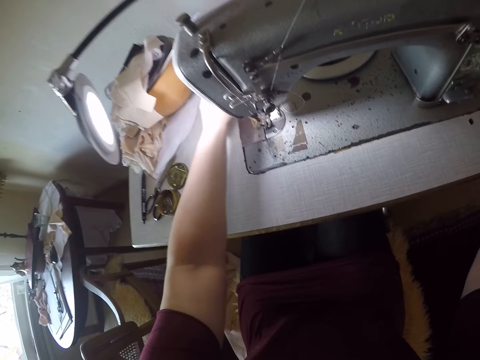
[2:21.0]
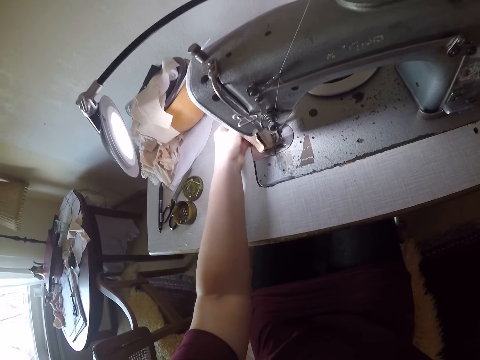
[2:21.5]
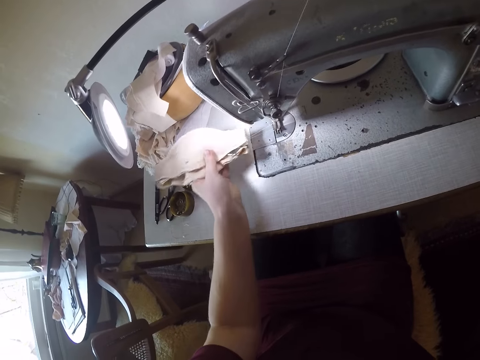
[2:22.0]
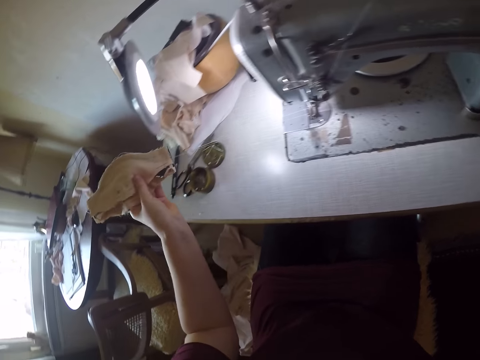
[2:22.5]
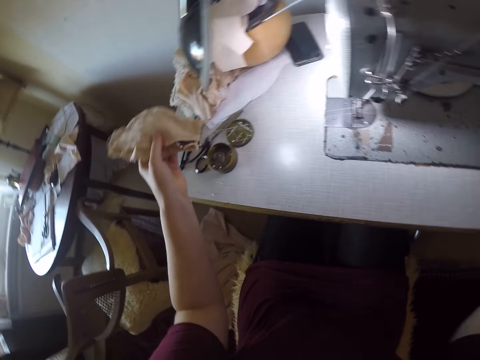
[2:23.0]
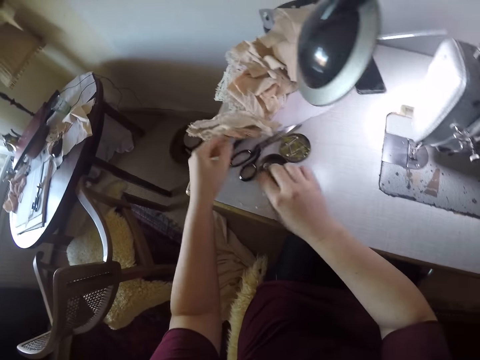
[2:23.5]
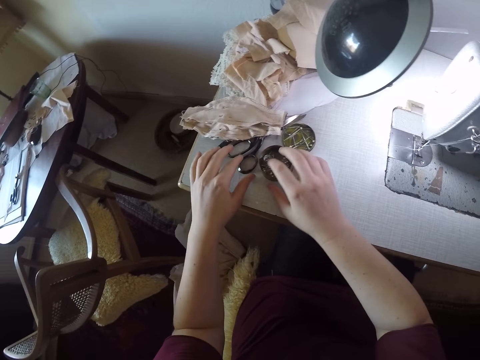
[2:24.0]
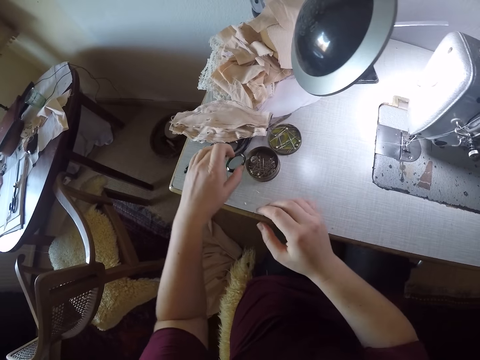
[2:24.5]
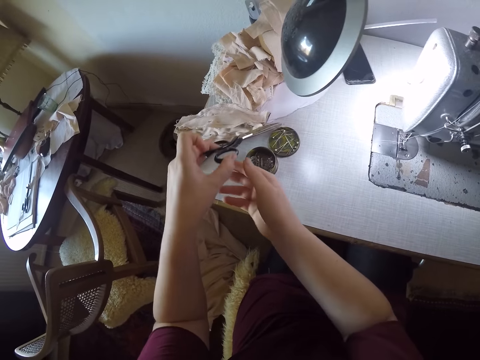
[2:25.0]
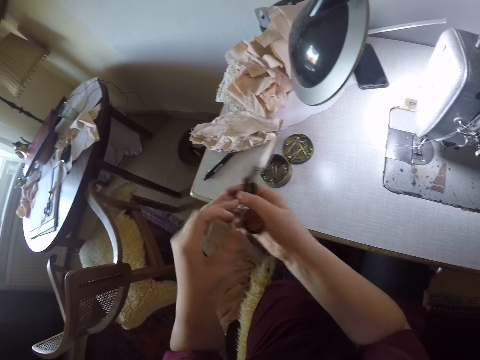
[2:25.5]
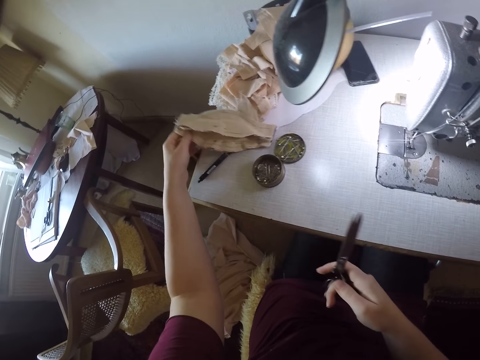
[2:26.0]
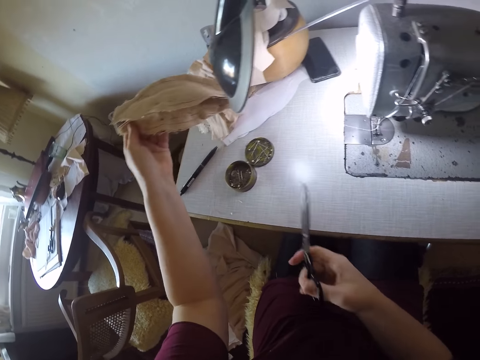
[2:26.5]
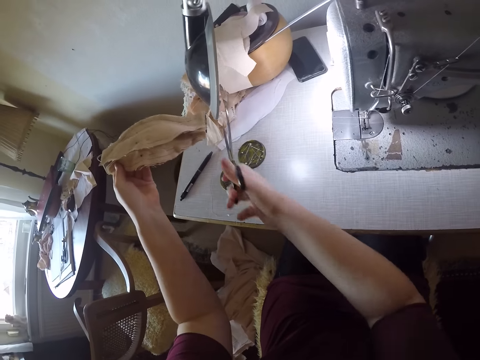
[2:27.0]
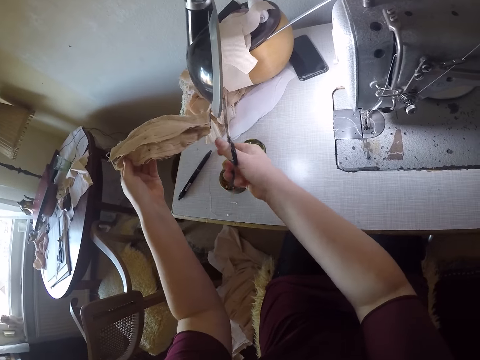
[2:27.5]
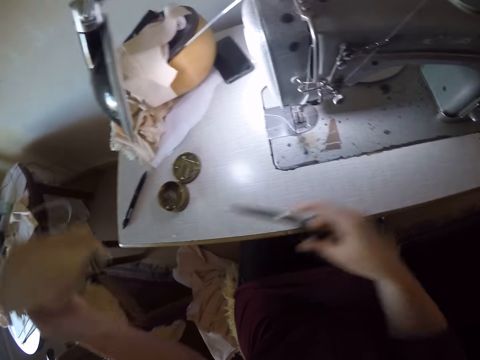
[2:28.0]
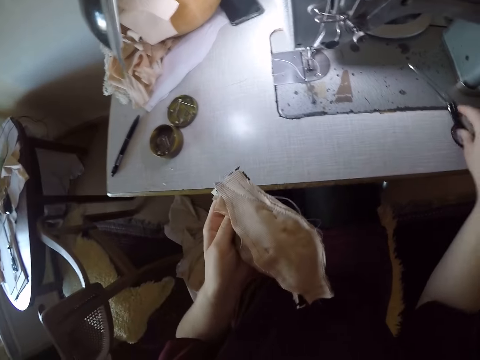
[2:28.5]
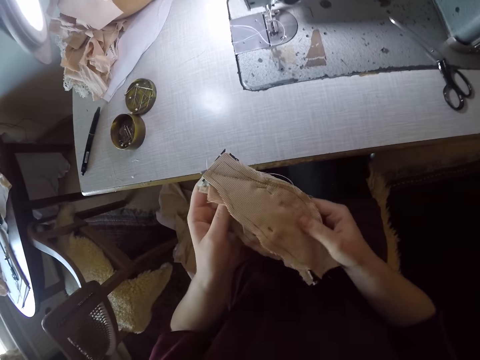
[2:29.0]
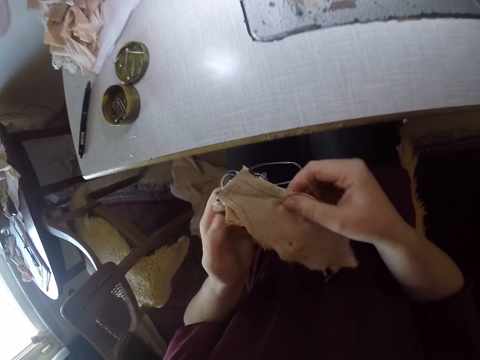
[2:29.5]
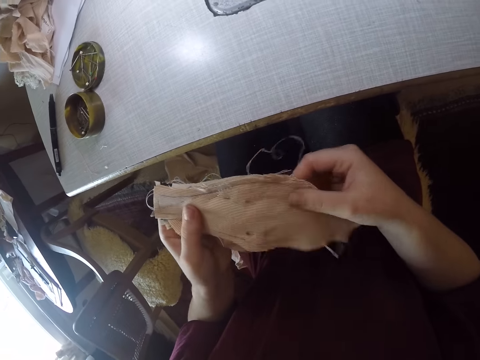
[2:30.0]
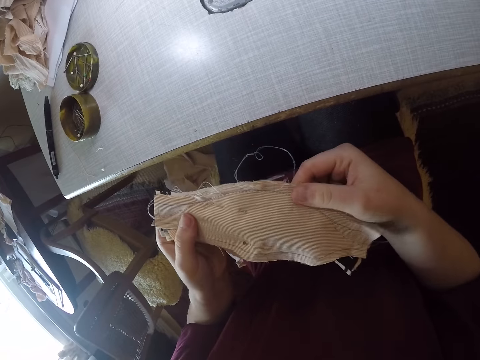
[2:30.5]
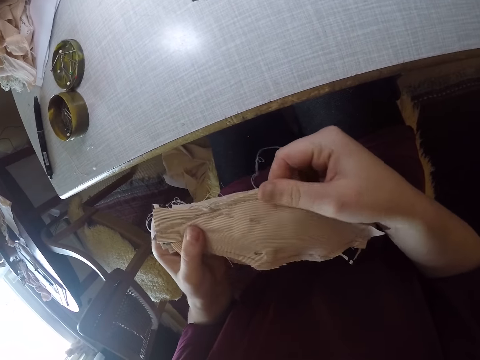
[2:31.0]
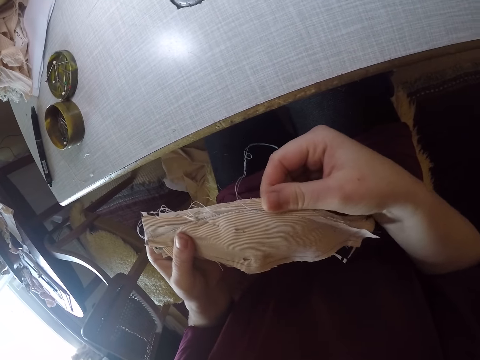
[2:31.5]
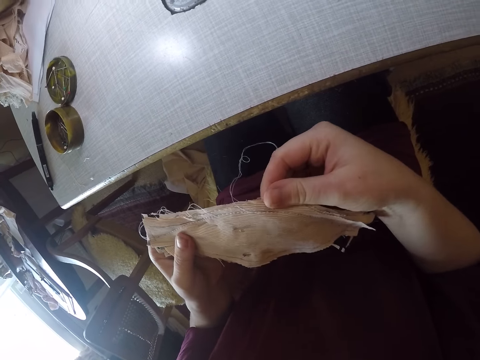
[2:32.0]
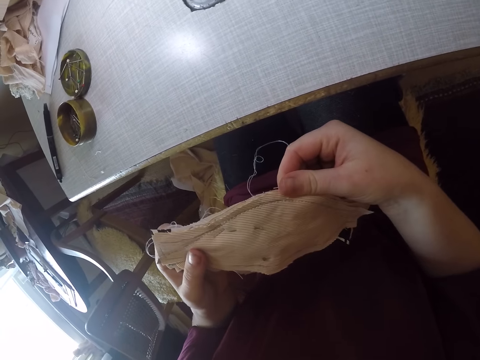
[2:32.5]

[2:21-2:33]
The camera wearer removes the material or cloth from the machine, under the presser foot. They drop the material on the table, take the scissors from the table, and take the material from the table. They cut the thread with the scissors and drop the scissors on the table. They examine the material and touch the cloth.

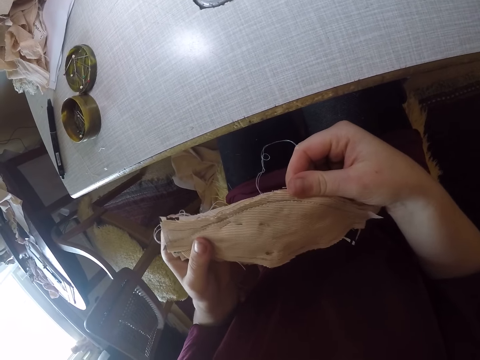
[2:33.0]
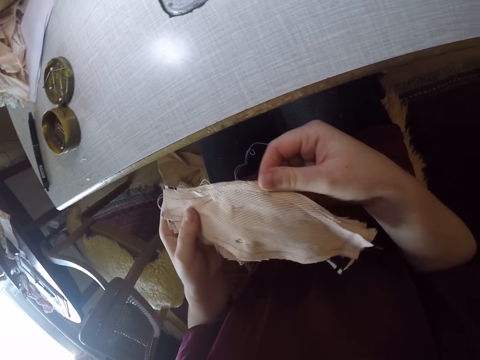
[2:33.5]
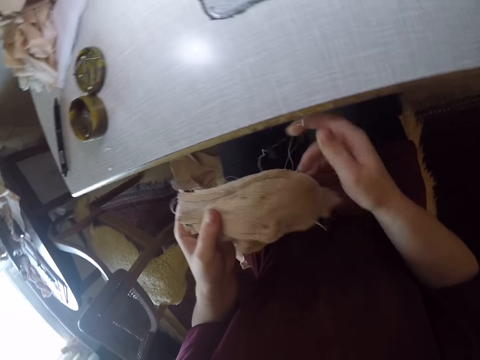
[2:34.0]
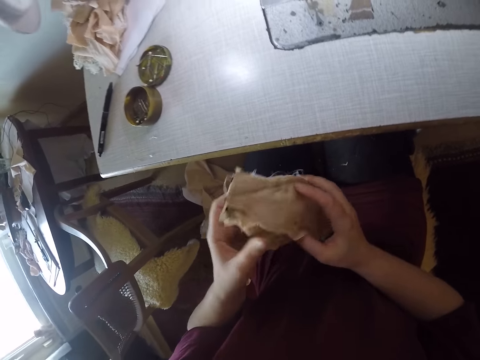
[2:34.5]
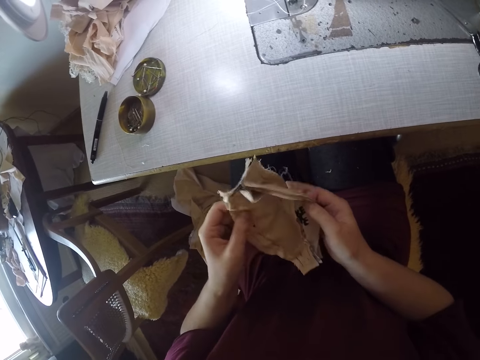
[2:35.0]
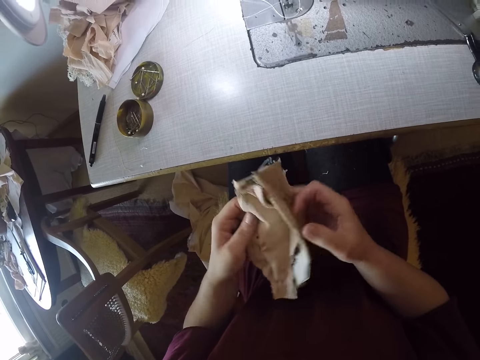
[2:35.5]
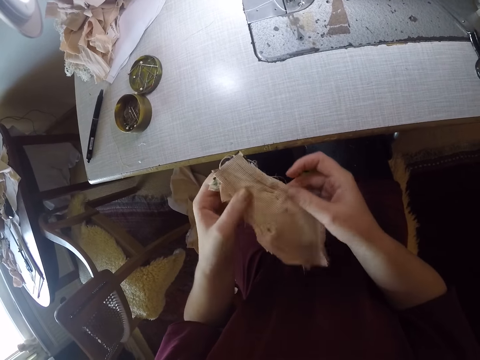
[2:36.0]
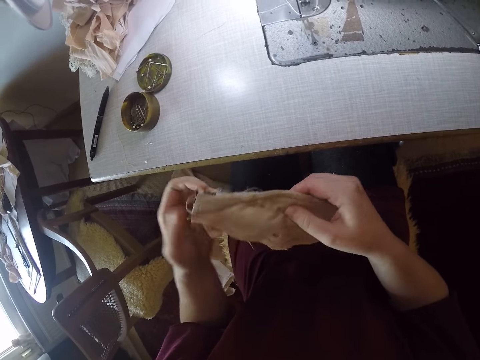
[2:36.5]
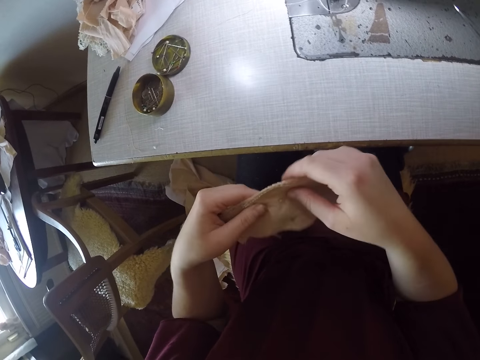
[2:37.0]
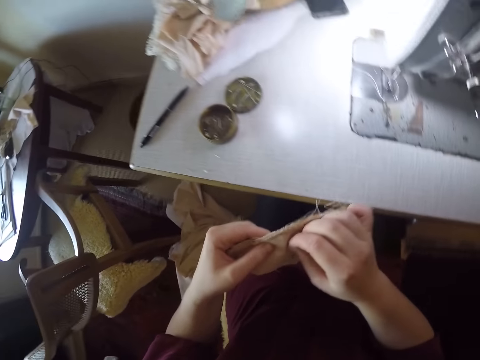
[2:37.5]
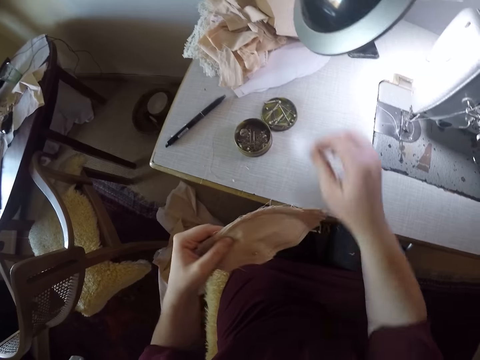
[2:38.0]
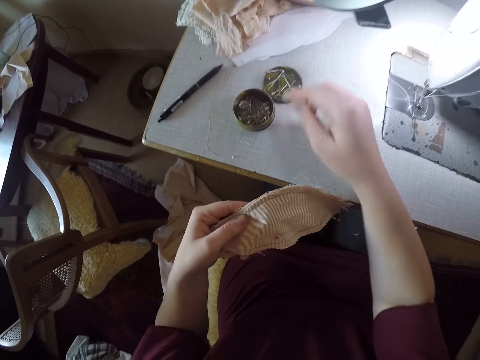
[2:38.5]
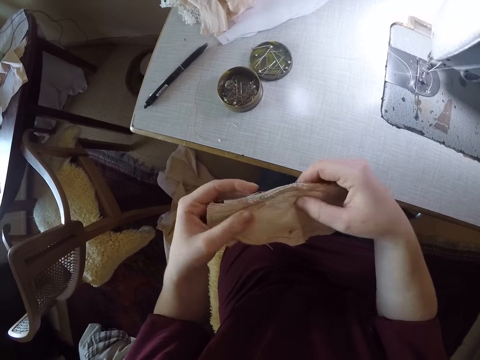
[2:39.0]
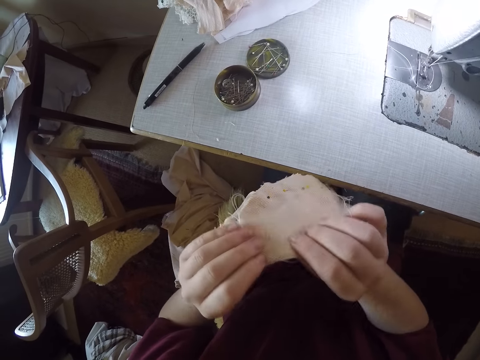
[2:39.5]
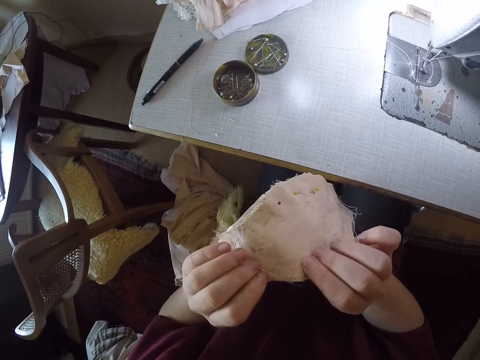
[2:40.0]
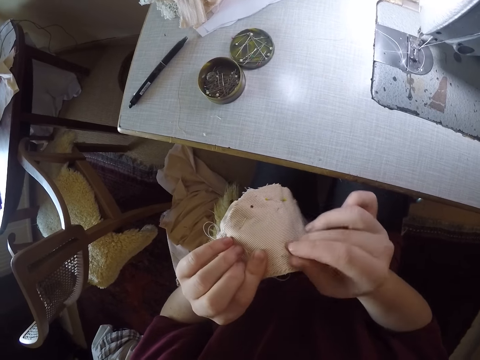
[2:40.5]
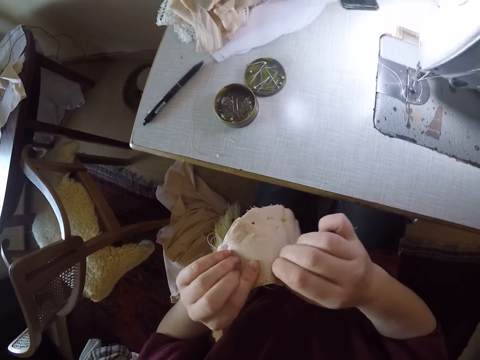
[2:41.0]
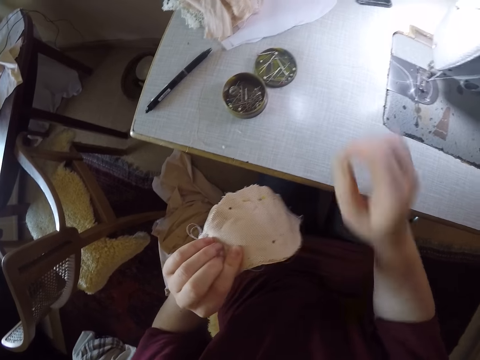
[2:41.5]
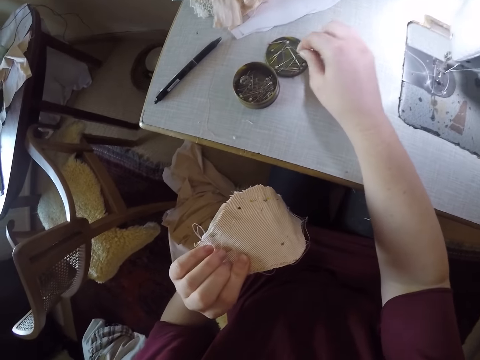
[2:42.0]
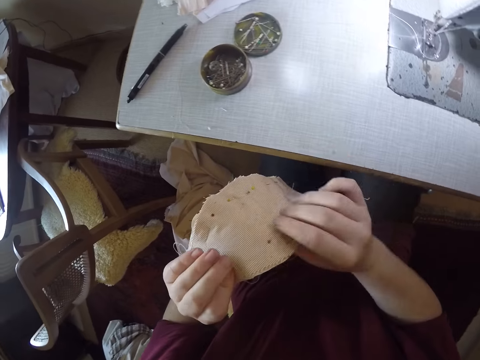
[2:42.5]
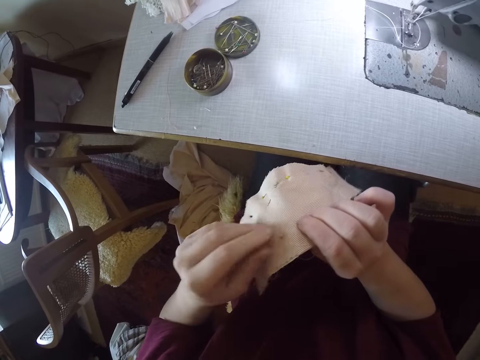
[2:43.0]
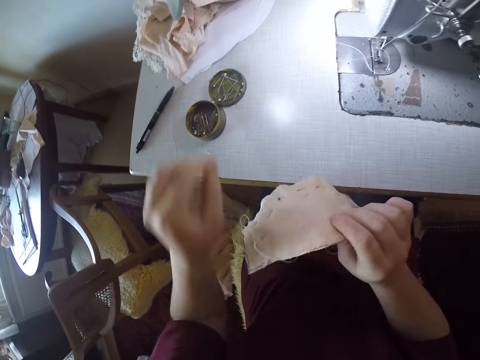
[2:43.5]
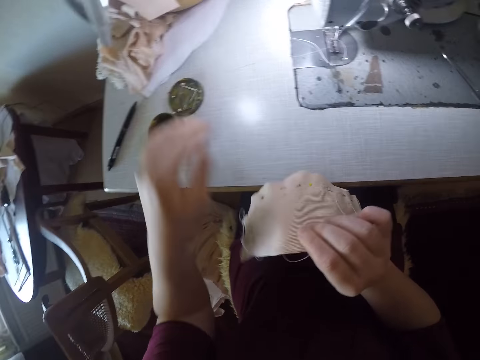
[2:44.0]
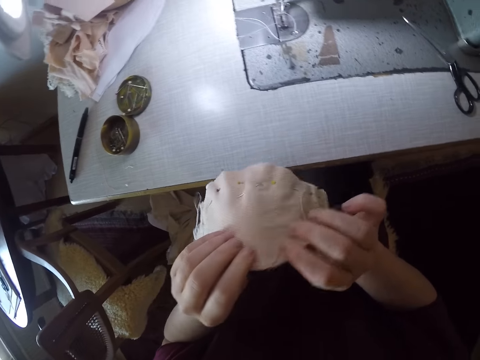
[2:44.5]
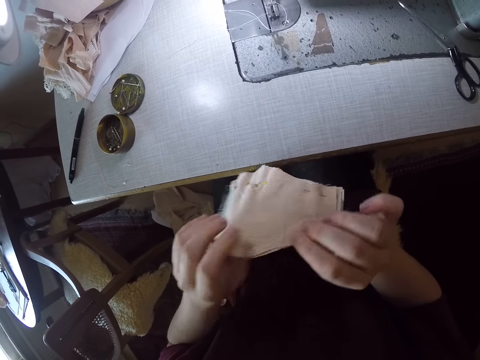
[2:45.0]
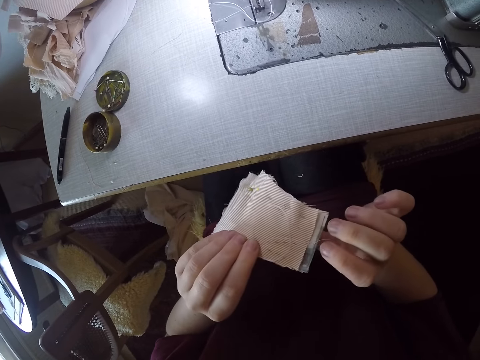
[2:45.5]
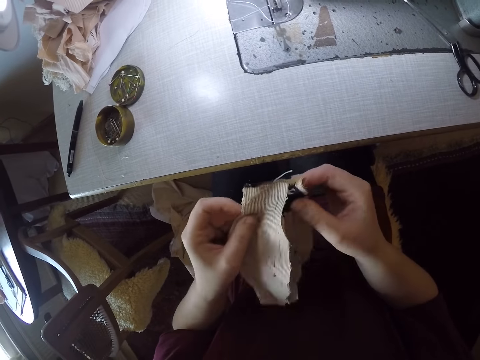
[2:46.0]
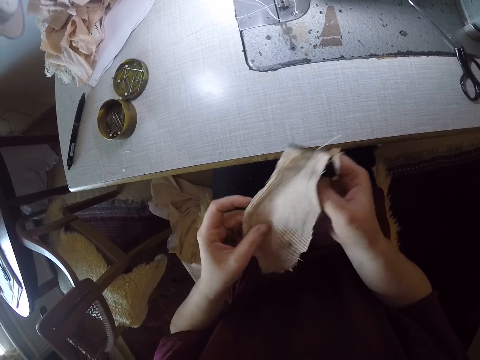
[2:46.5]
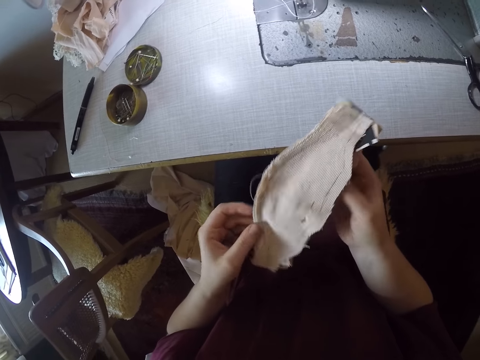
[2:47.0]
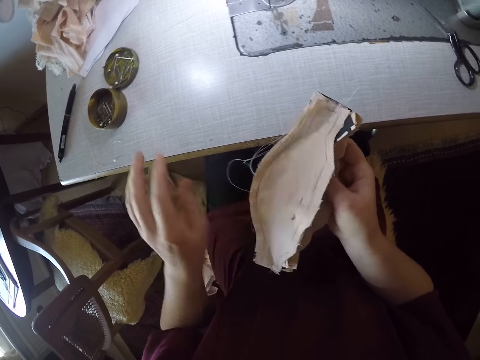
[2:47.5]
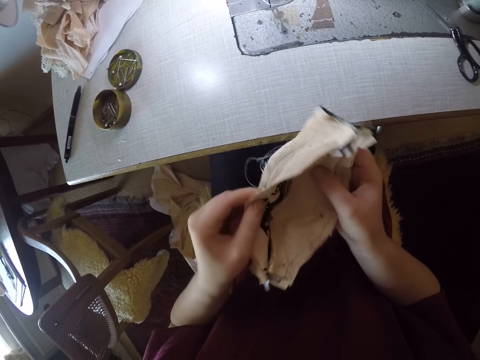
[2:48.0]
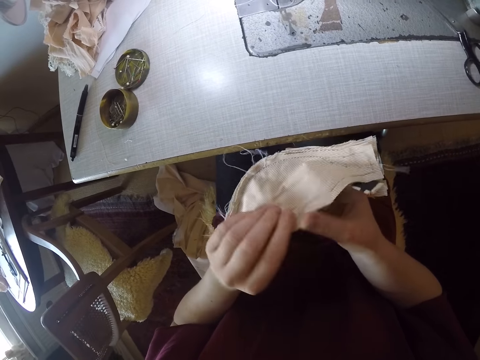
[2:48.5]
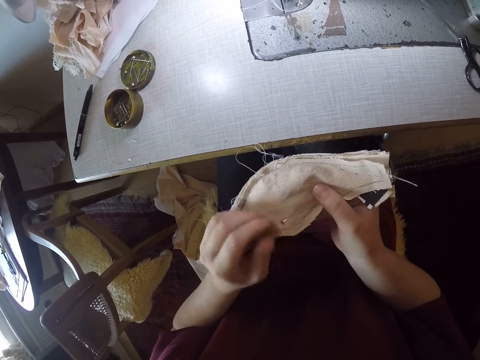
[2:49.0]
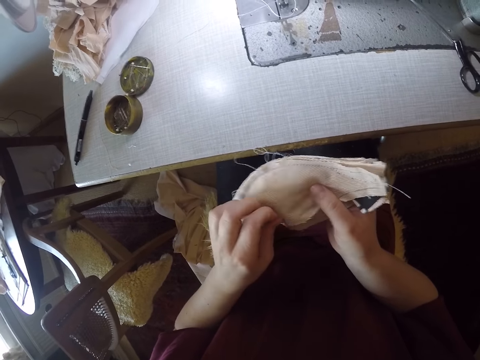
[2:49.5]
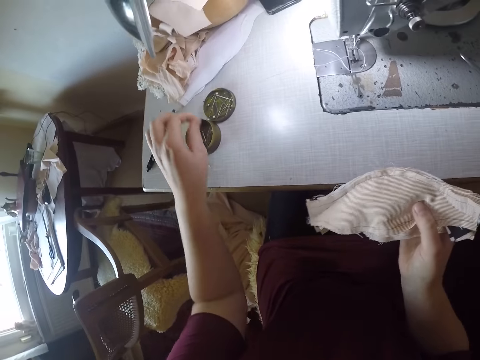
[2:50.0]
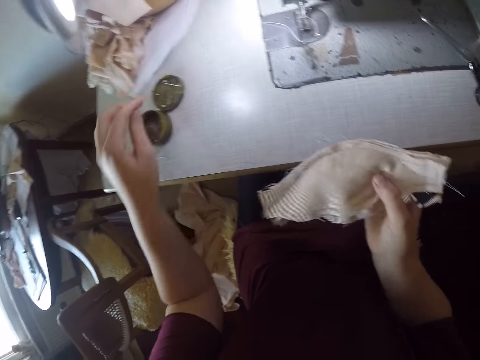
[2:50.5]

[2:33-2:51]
The camera wearer opens the cloth and turns the cloth. They remove a pin from the material and drop the pin in the container. They turn the cloth. They remove a pin from the material and drop the pin in the container. They remove a pin from the material and drop the pin in the container. They examine the material and turn the cloth. They open the cloth. They remove a pin from the material and drop the pin in the container.
